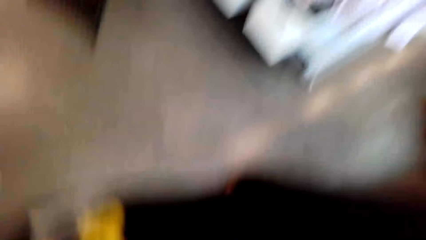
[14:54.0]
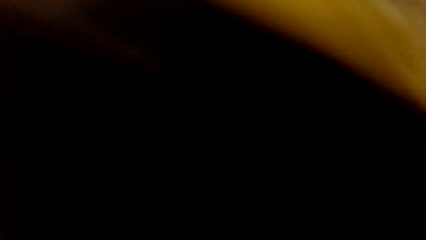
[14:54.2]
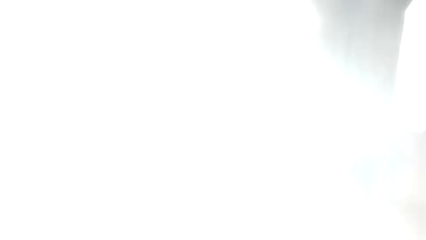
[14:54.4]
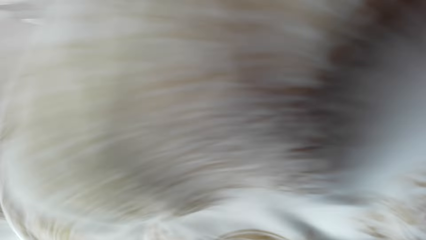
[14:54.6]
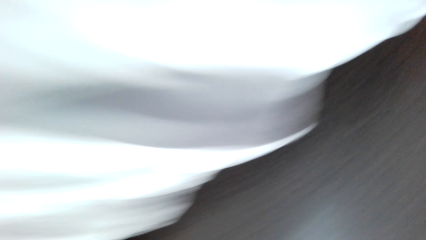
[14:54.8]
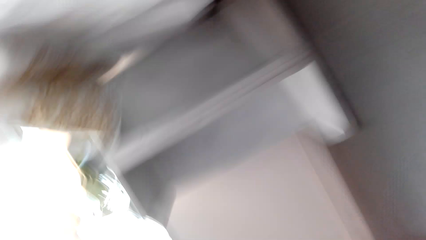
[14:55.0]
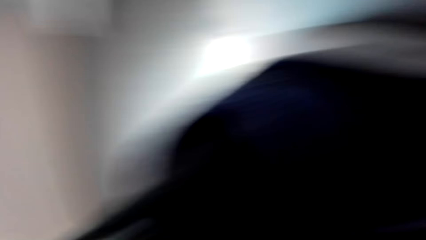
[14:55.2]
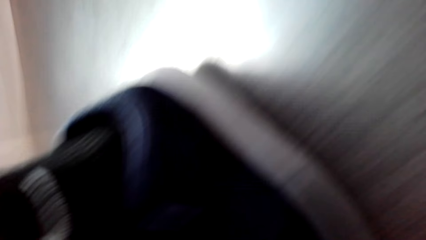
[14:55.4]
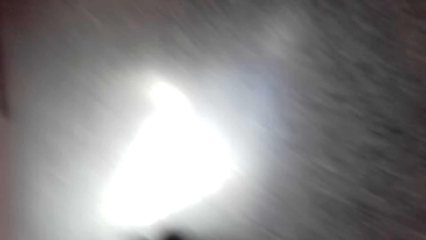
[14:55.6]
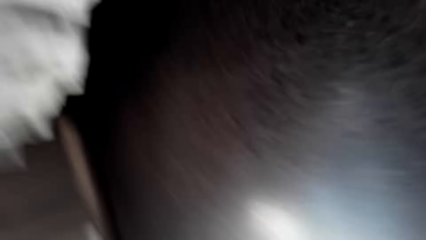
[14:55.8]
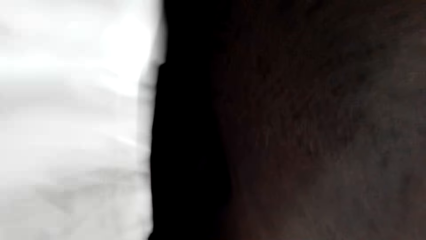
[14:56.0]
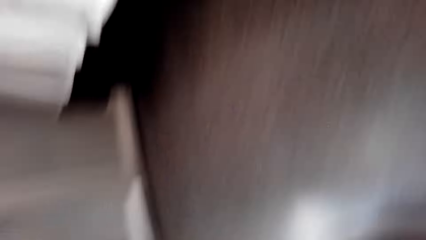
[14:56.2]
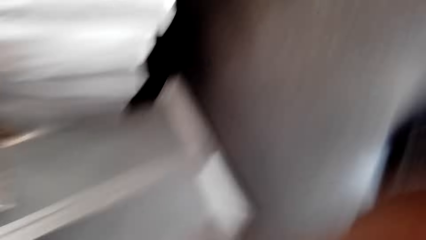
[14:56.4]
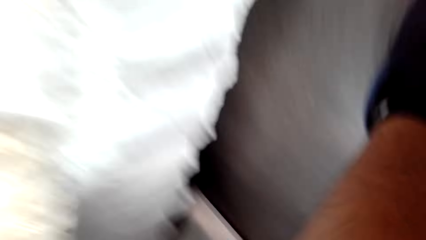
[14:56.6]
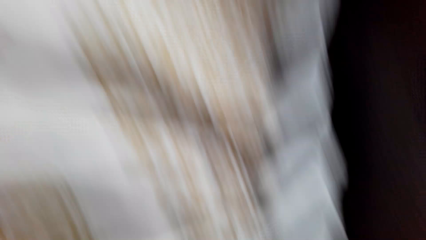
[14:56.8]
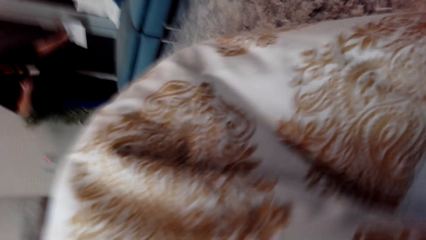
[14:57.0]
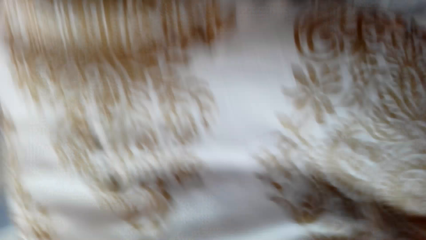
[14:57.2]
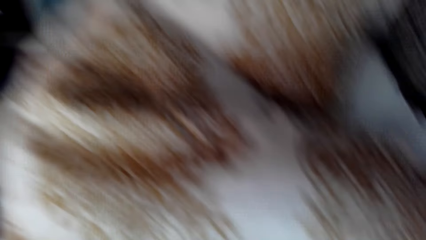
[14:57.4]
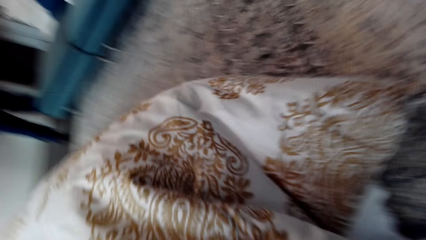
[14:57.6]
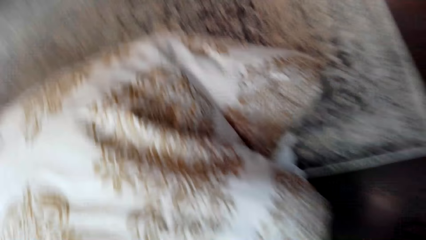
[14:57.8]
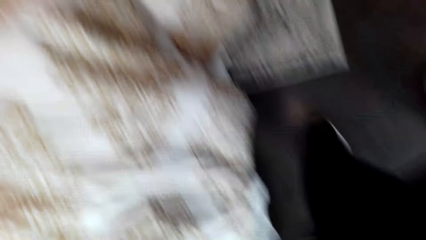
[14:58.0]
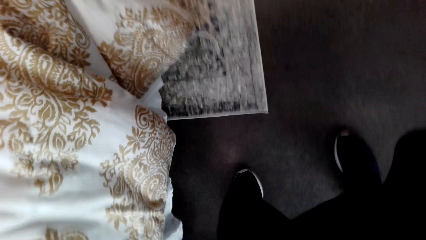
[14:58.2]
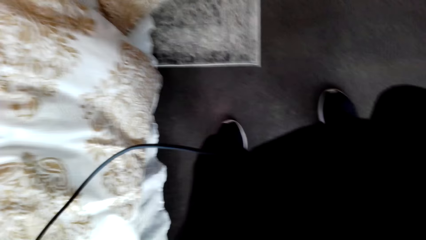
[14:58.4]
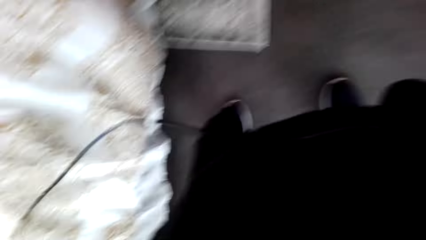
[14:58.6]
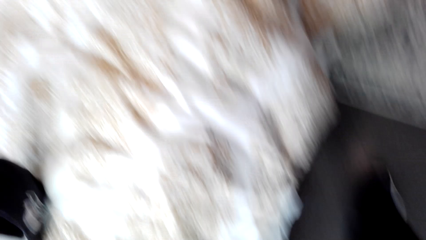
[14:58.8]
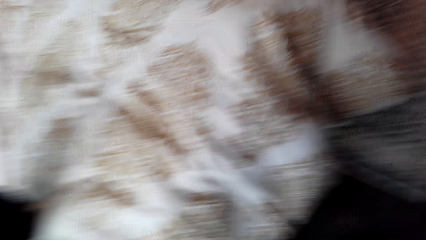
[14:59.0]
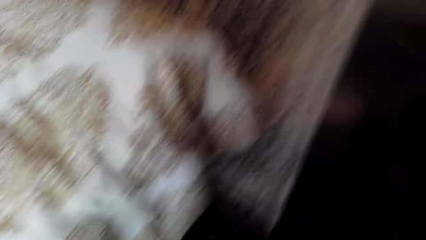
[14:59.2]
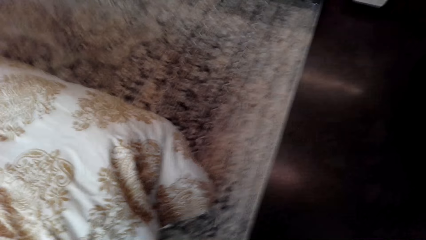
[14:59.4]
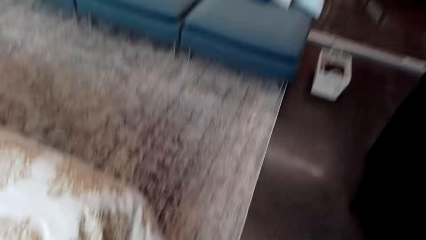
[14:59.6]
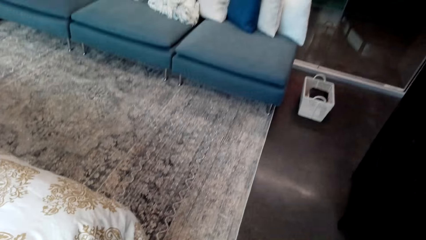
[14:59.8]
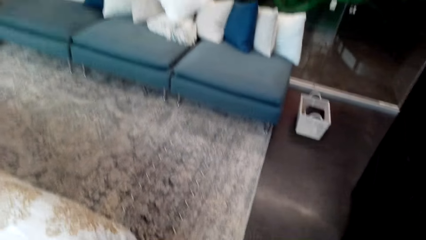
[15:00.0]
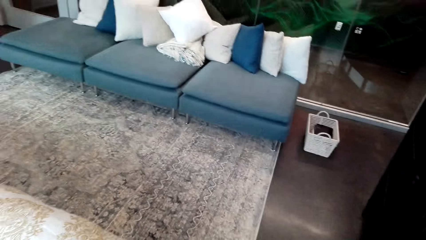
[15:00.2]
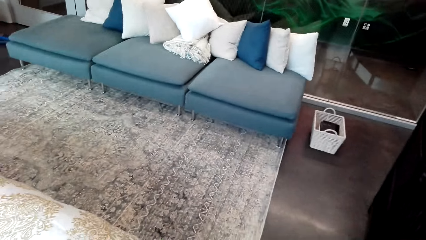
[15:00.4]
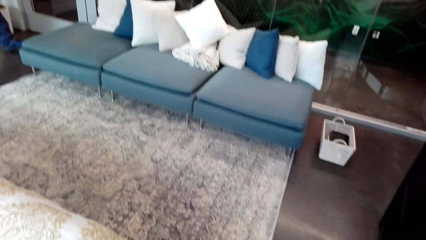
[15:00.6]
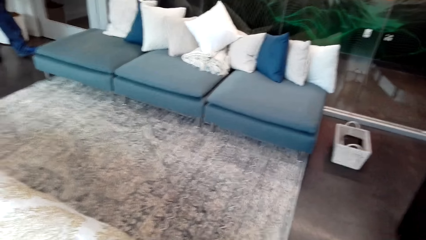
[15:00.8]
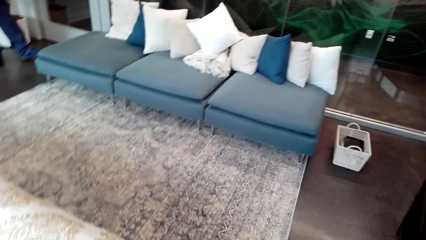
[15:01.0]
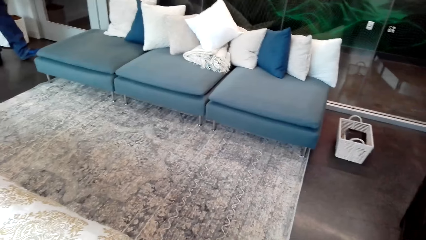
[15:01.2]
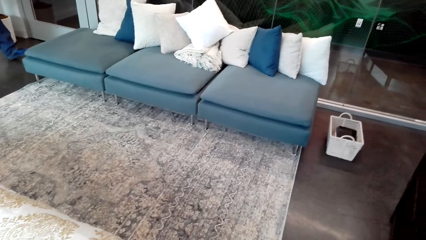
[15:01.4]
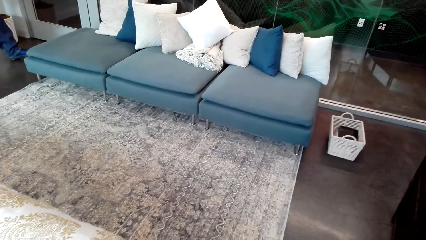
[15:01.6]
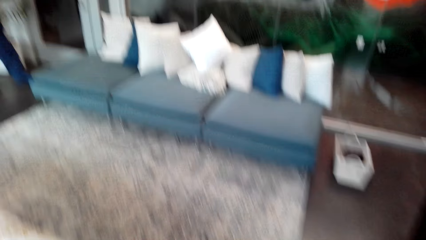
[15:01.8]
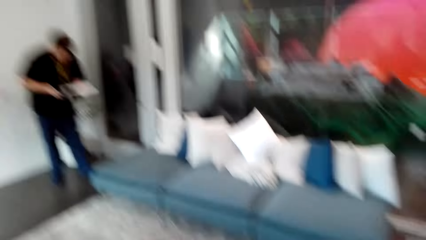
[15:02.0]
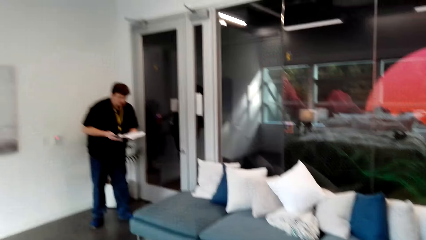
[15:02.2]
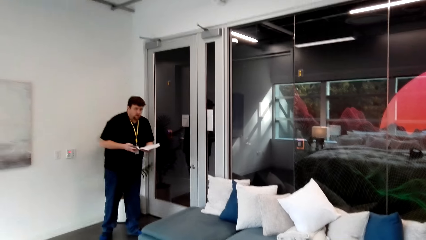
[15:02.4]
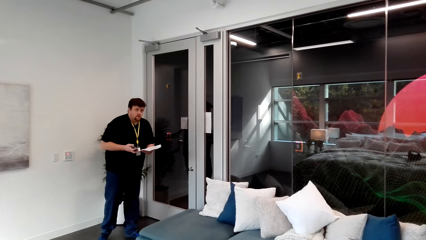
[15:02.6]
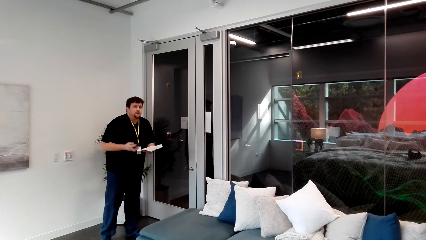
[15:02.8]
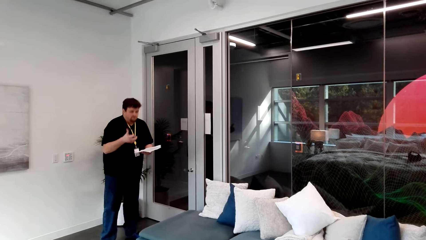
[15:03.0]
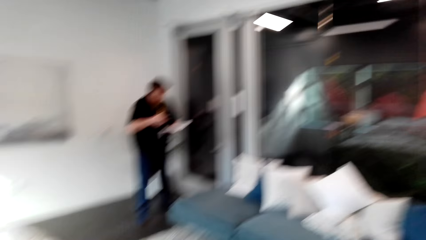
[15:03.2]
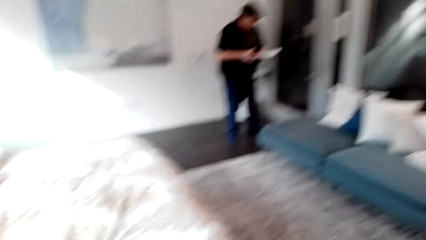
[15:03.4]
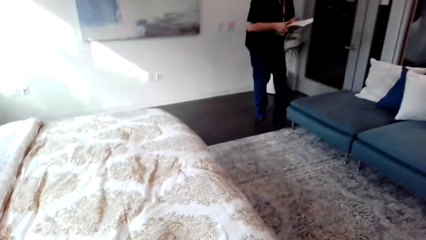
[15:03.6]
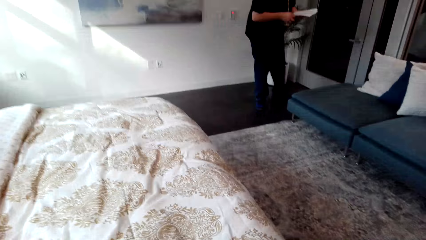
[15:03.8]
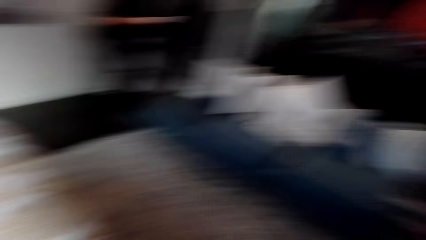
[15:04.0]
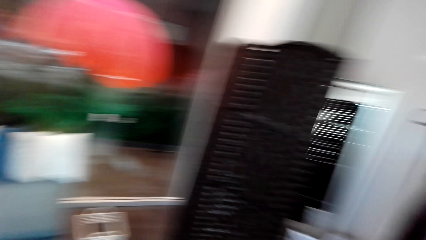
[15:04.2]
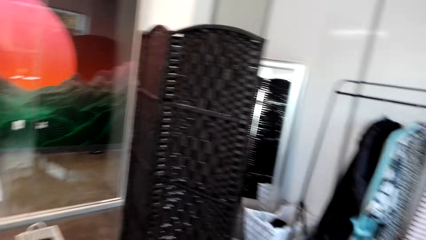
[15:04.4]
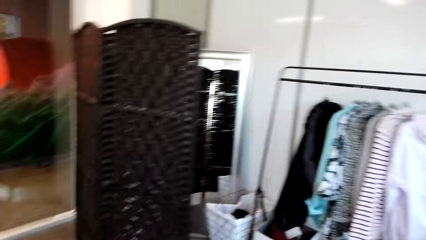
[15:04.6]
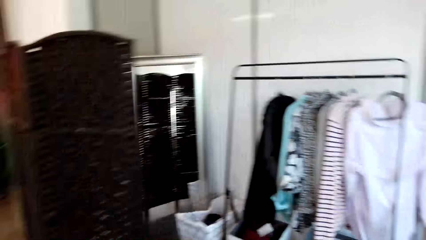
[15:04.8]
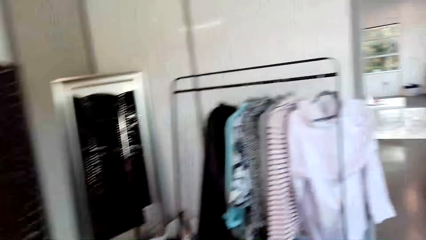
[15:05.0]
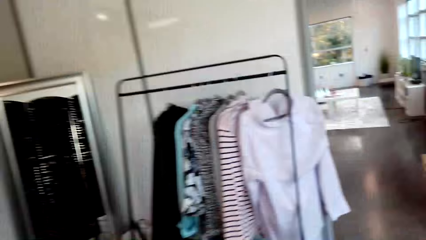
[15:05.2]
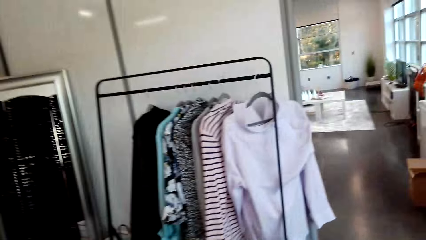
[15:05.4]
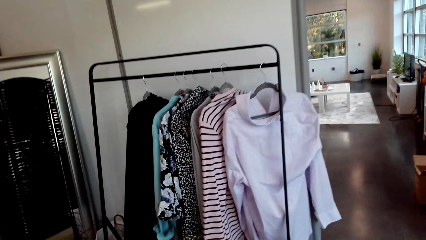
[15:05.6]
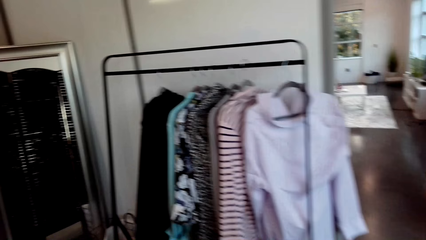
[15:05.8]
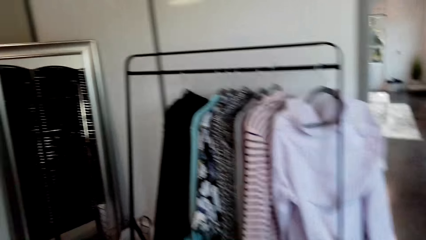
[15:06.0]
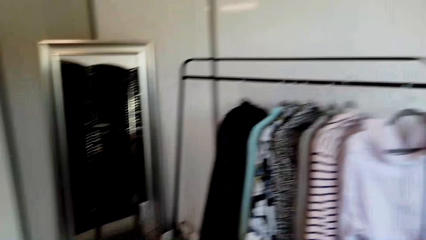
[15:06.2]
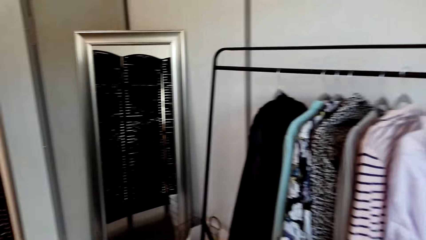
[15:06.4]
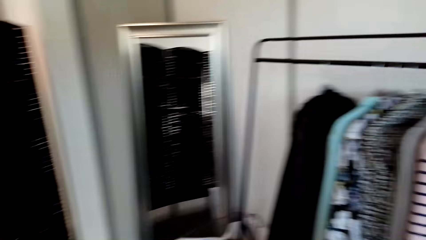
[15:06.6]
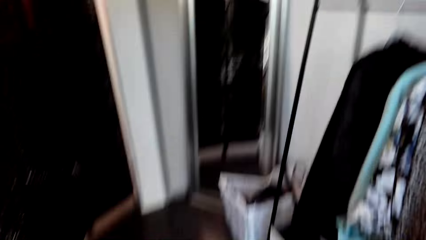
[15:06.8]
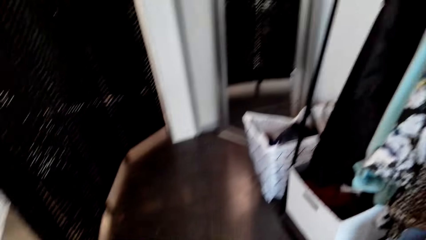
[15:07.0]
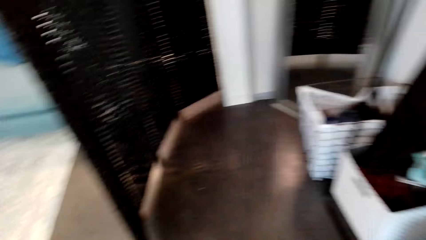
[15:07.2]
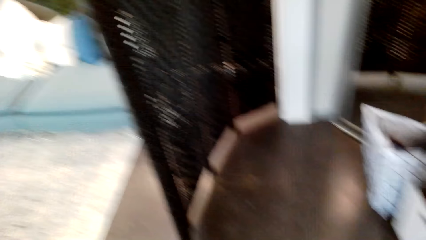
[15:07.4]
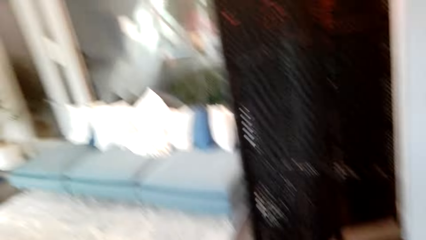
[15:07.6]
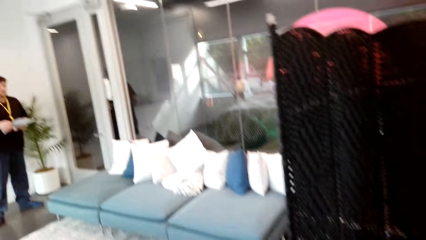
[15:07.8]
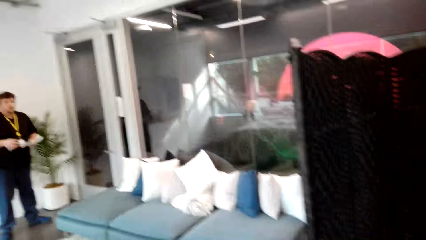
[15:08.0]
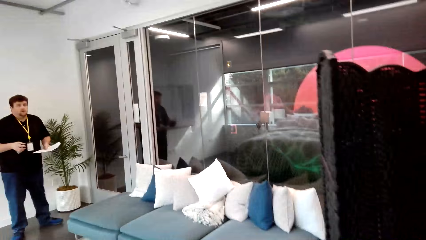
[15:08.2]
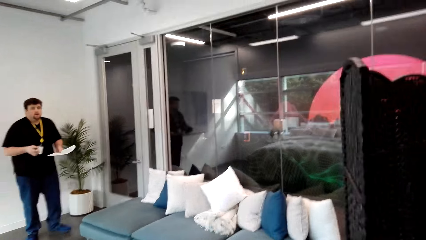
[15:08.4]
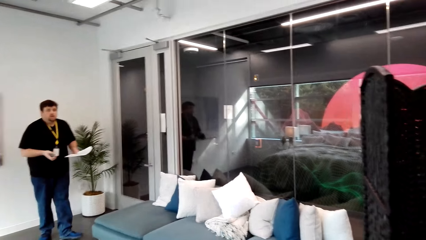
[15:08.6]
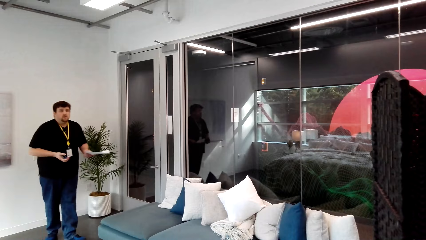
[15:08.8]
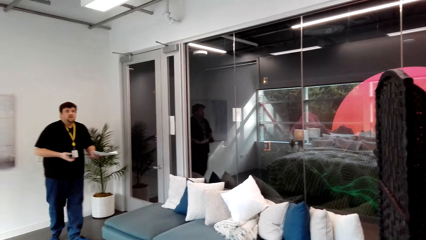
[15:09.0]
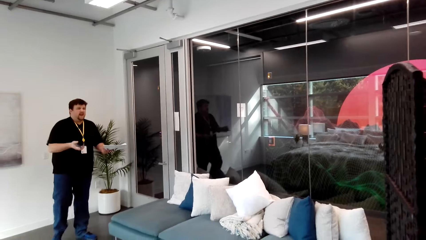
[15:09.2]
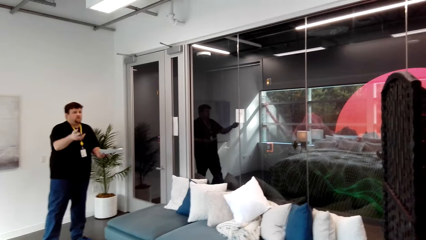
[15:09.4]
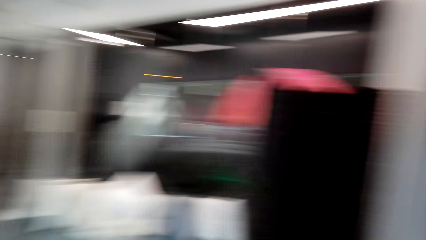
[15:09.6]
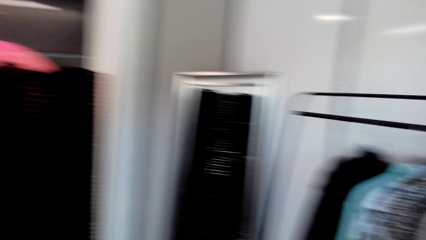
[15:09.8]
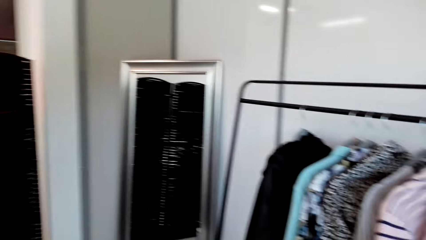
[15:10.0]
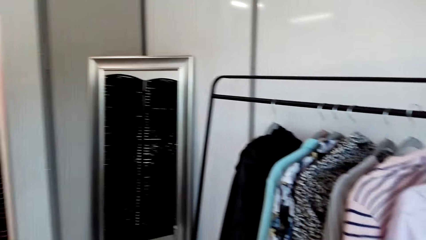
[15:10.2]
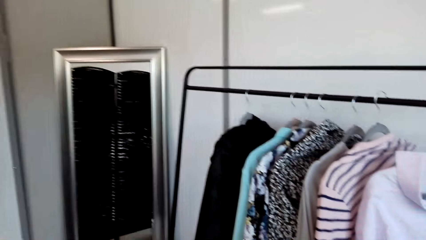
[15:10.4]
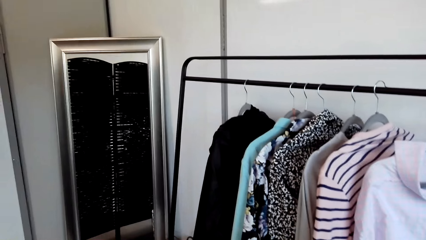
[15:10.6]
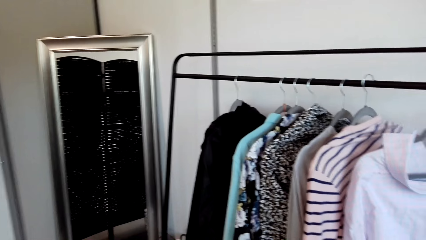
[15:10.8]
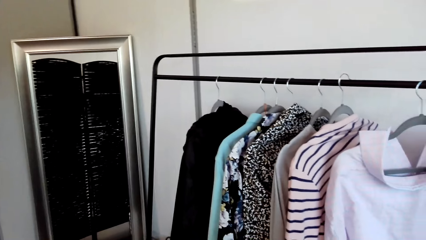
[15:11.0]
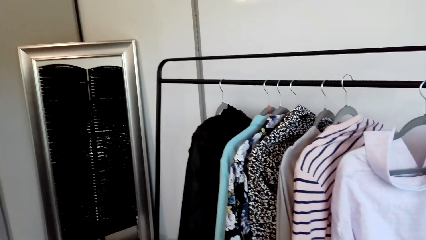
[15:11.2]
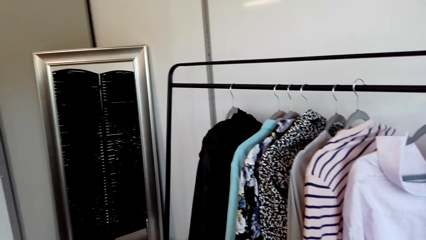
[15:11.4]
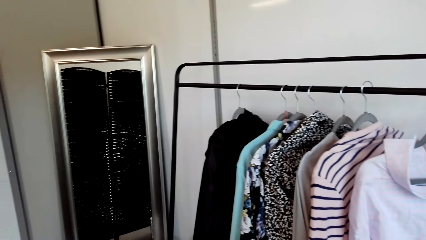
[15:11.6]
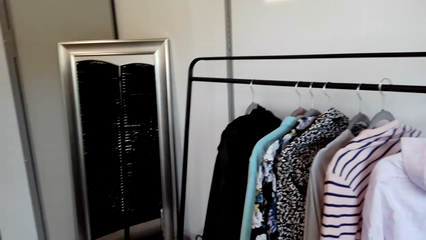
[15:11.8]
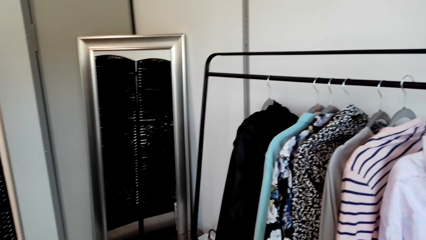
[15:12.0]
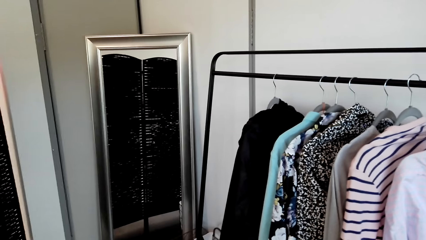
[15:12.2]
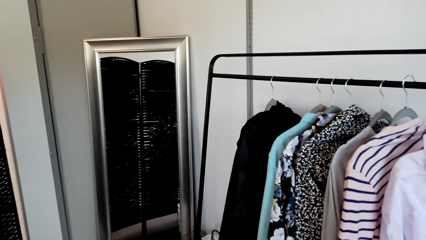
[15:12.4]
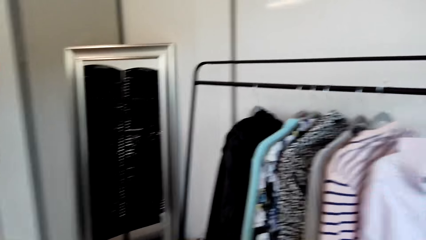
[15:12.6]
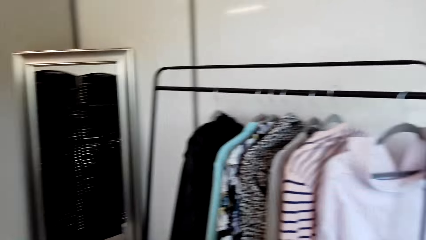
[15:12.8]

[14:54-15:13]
The camera wearer looks around the house. They adjust the camera. They talk to a man. They walk around the room. They look around the house. They talk to the man. They look at the clothes rack.
